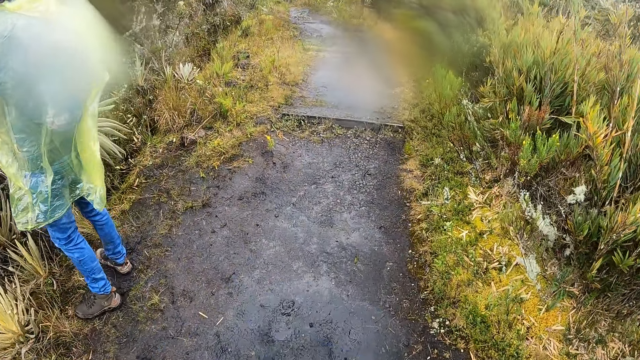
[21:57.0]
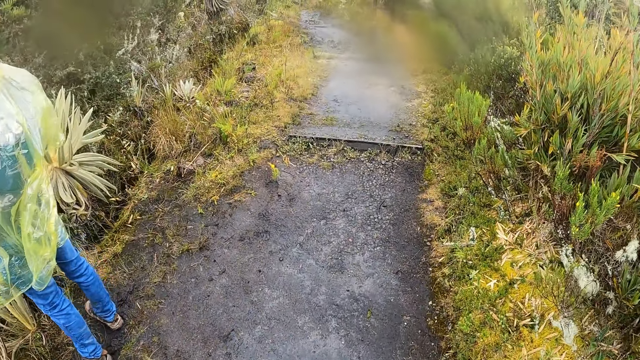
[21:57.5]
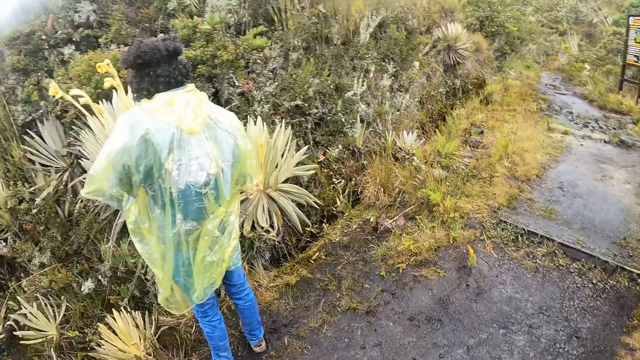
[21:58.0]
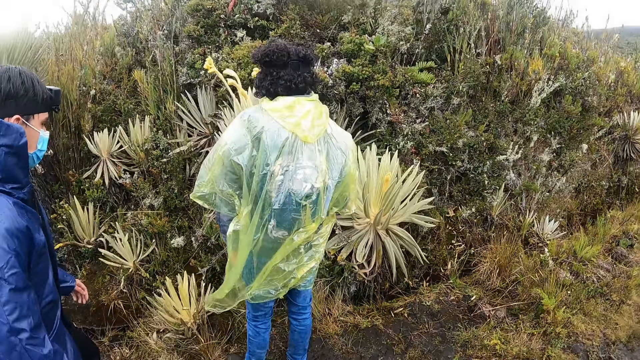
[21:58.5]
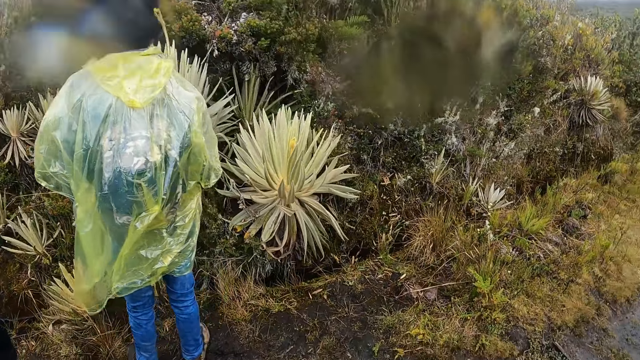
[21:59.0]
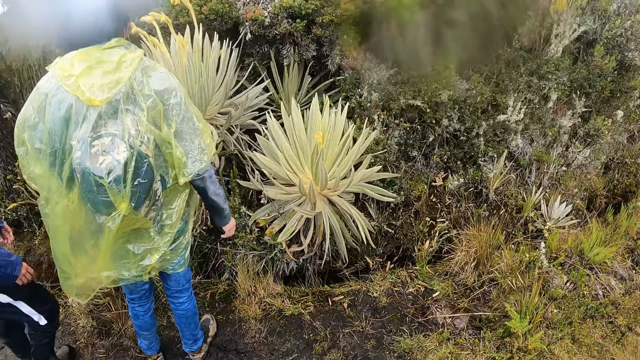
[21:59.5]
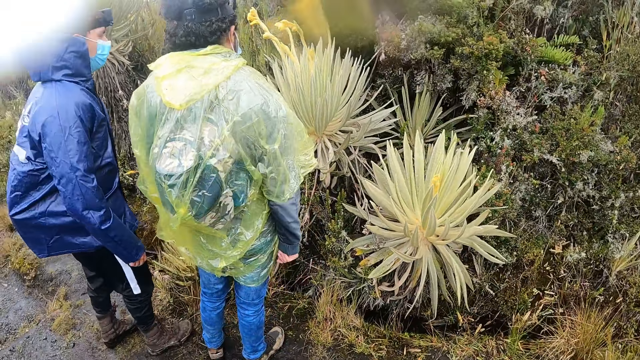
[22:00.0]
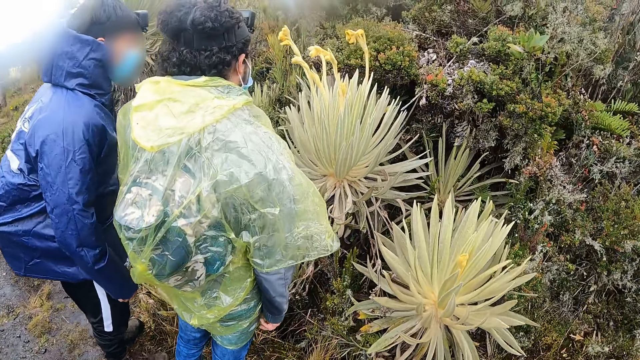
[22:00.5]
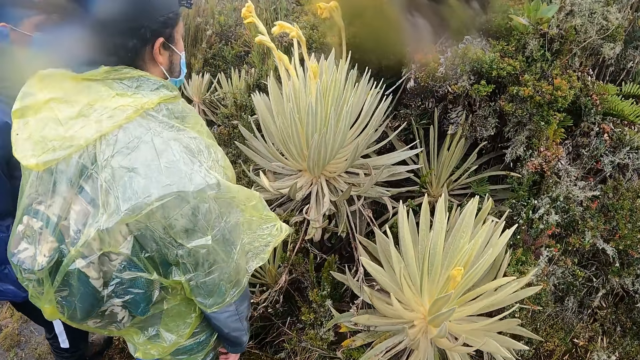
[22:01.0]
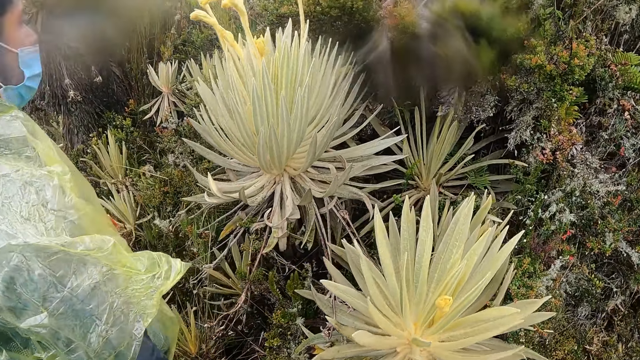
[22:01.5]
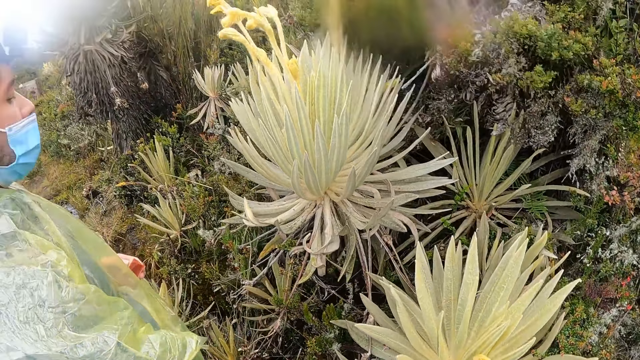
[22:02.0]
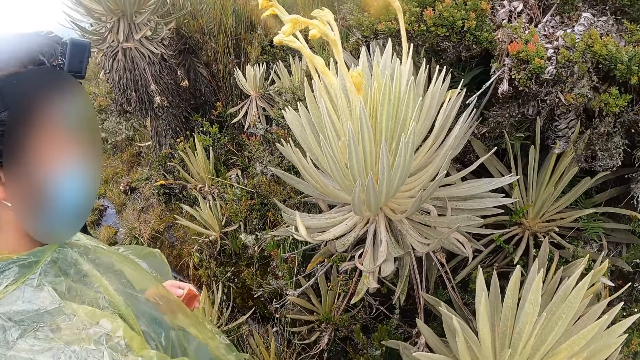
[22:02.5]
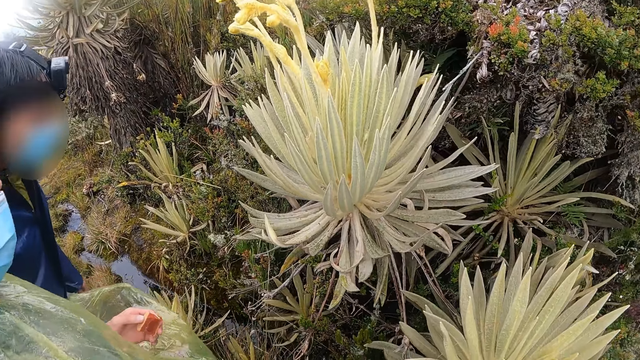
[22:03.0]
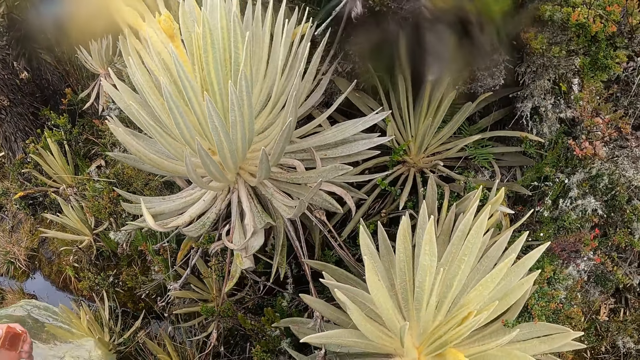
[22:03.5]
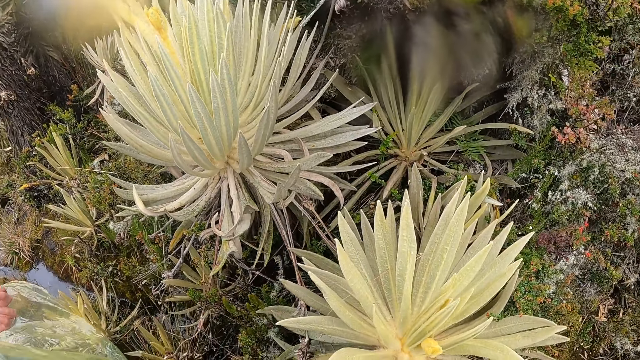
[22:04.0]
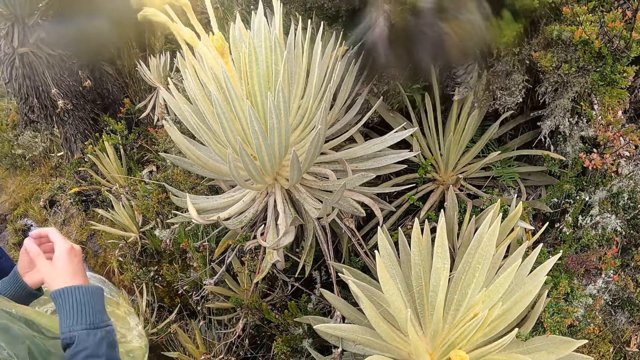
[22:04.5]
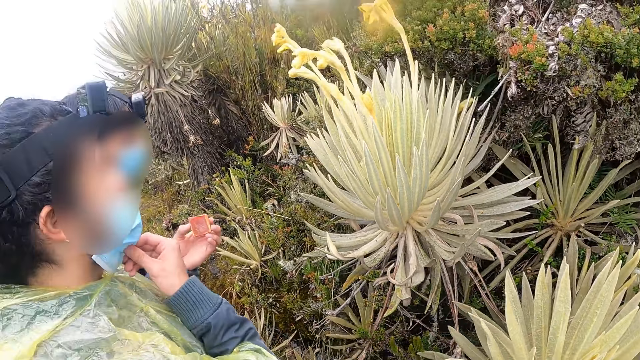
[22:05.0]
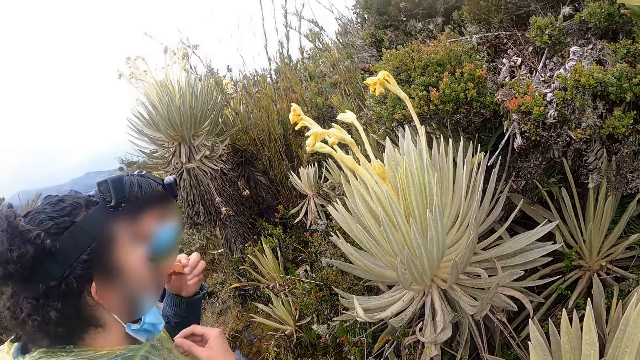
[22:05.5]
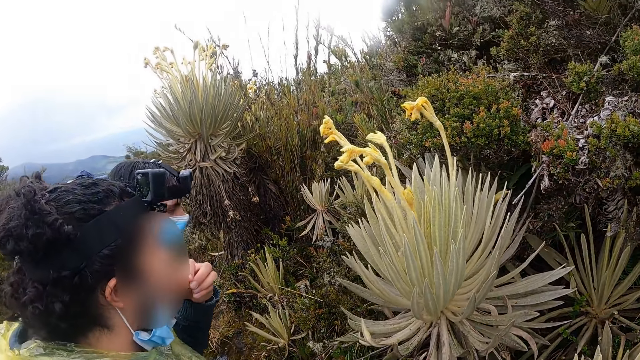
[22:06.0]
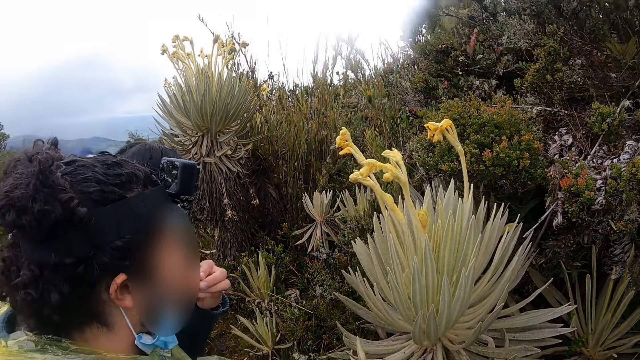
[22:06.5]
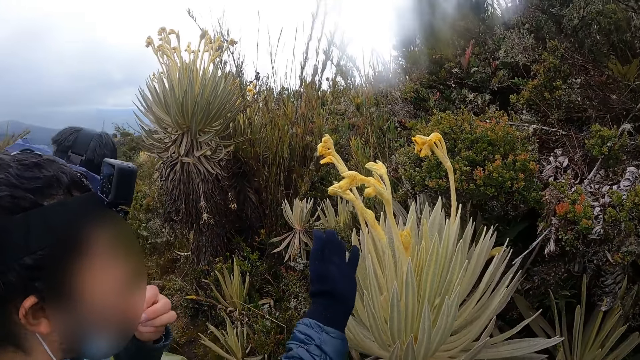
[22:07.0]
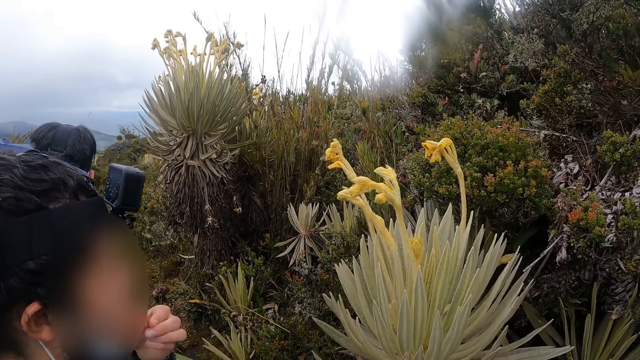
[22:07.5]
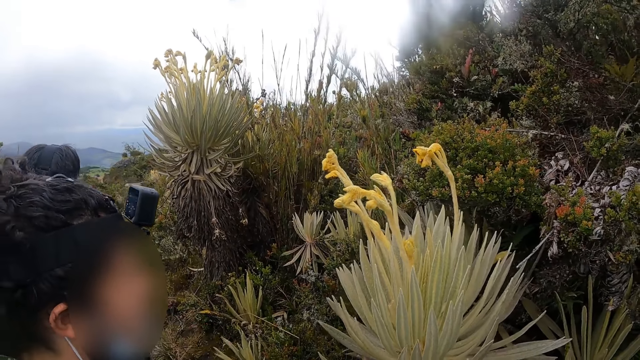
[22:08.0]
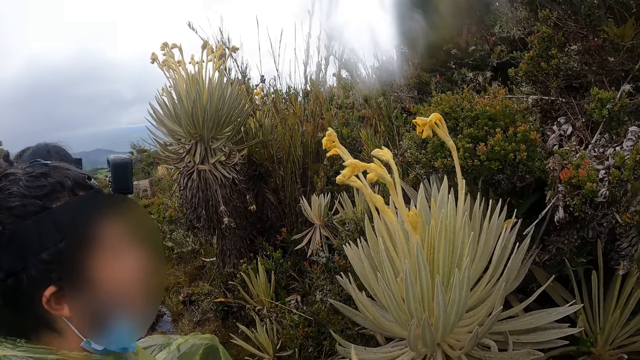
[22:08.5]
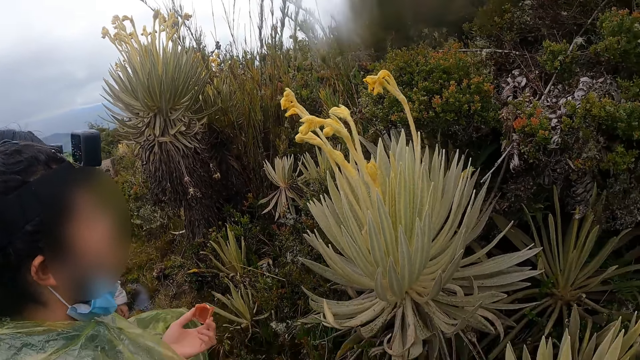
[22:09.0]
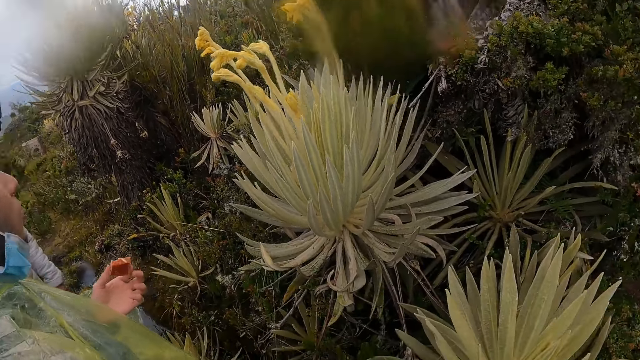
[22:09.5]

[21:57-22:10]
The camera wearer interacts with a man and another man. The first man pulls down the nose mask on his face with his right hand and eats a chocolate bar in his left hand. The camera wearer points at the plants.

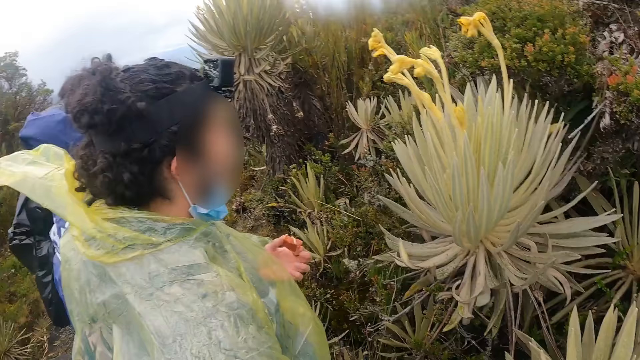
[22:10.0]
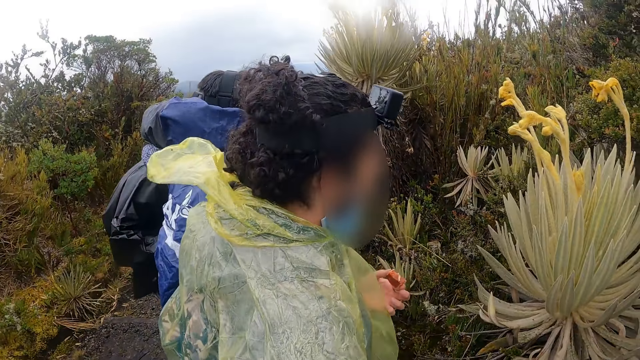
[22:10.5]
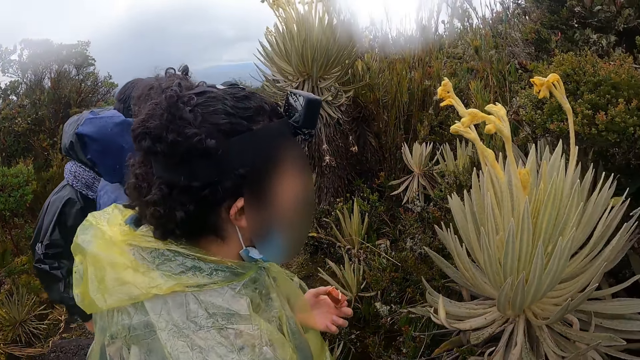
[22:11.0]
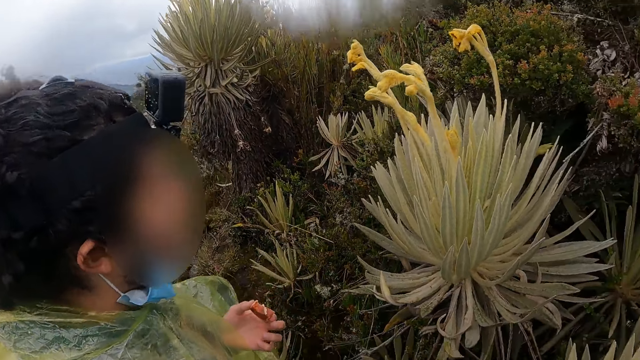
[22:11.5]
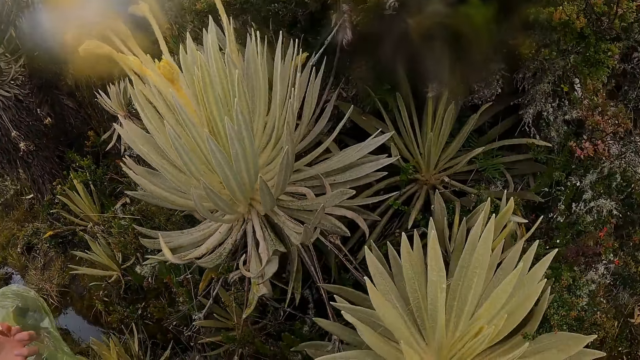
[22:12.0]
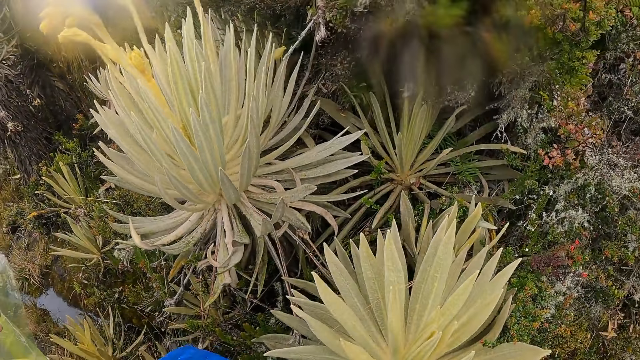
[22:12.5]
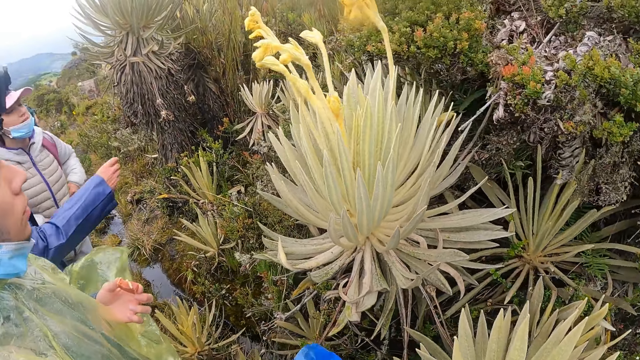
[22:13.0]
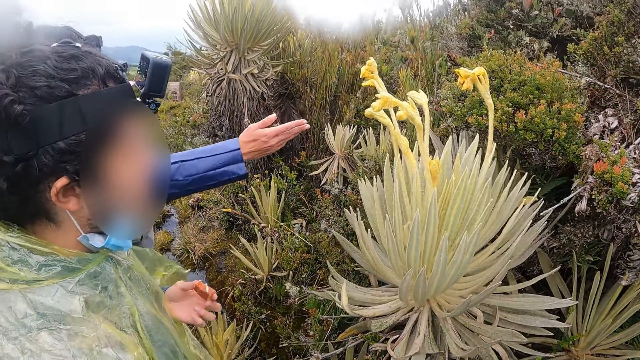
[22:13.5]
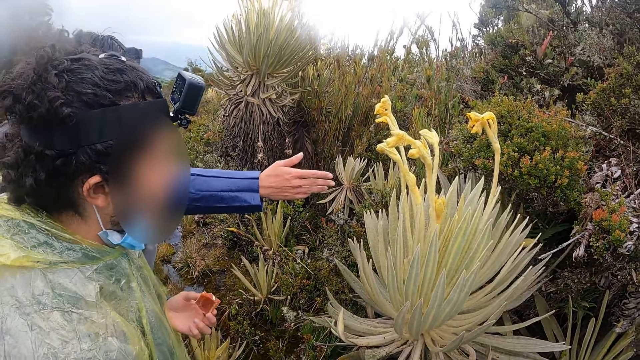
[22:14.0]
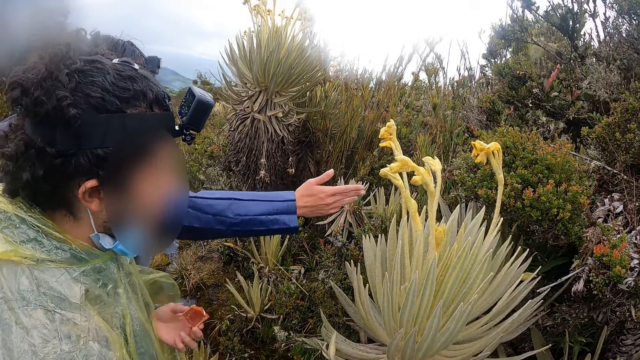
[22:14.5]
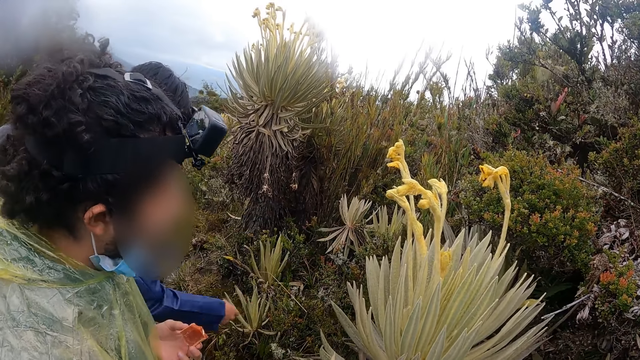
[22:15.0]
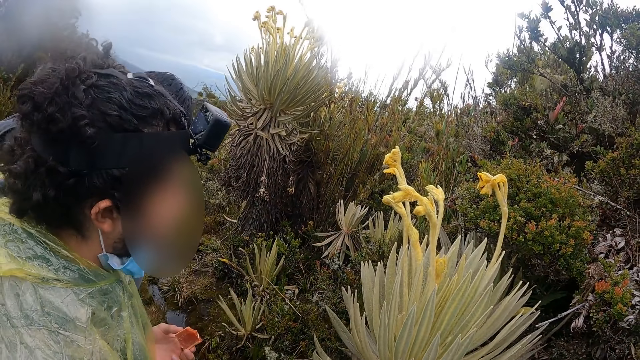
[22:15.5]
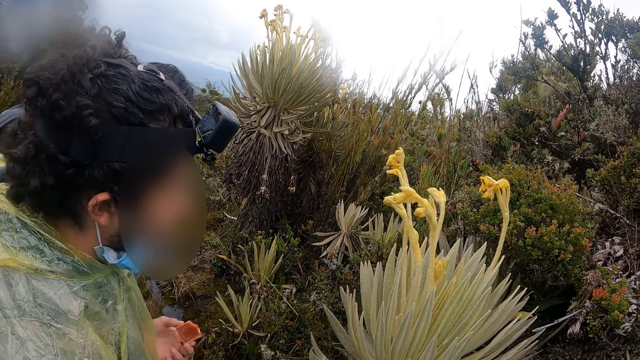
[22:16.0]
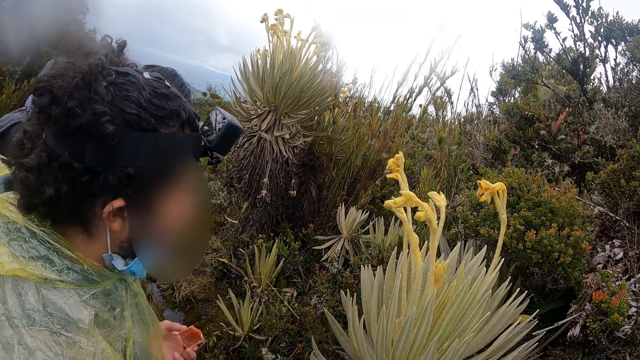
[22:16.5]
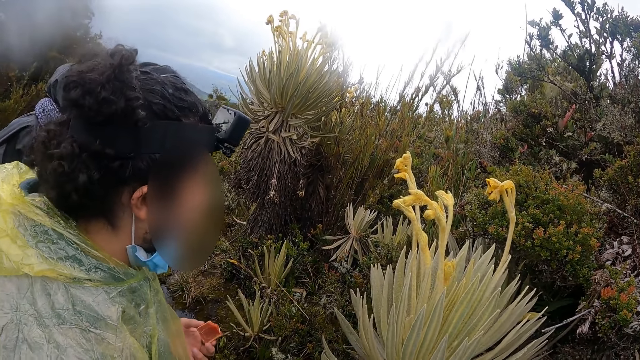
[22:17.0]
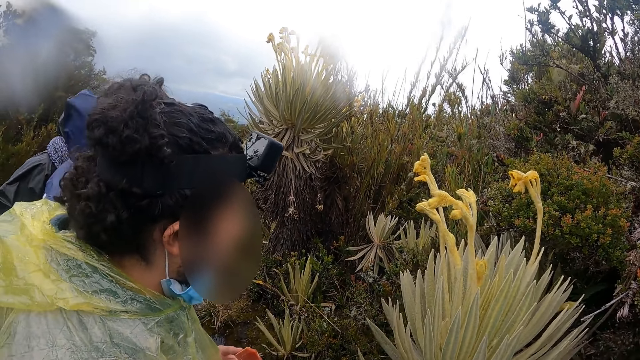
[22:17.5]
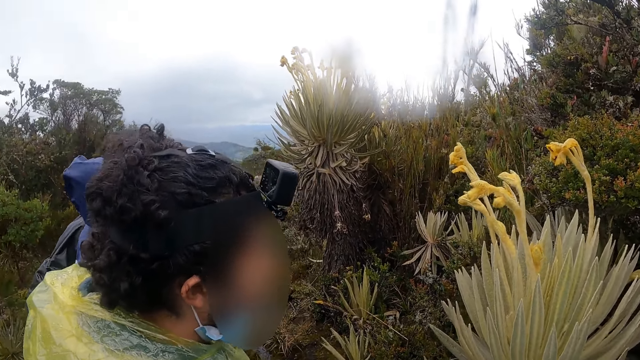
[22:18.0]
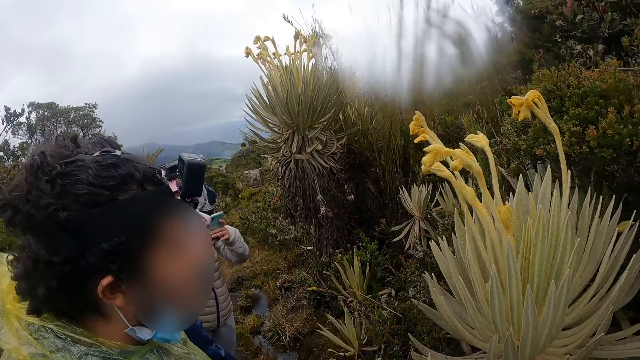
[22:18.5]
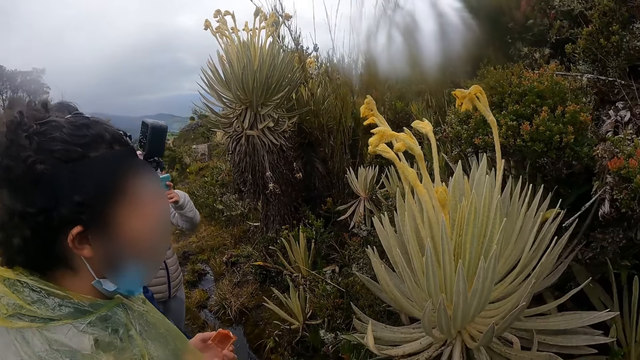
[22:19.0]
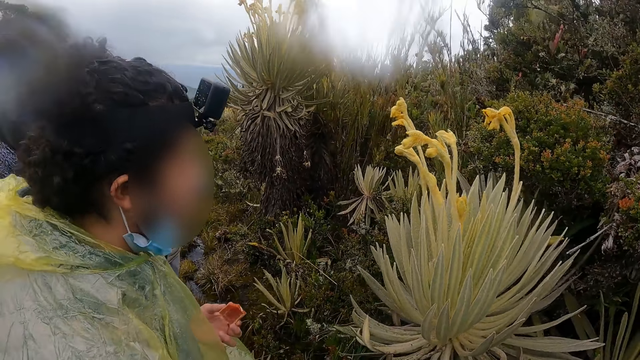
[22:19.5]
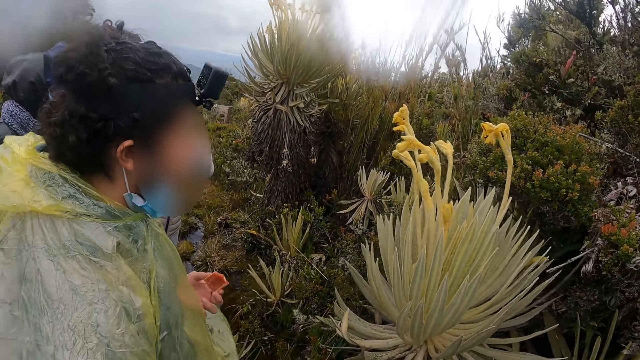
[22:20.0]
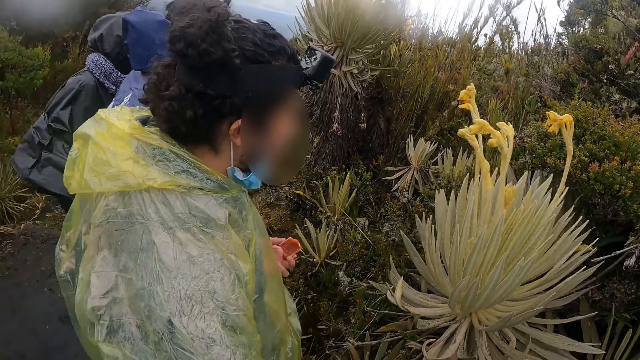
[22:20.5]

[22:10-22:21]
The camera wearer looks around.
